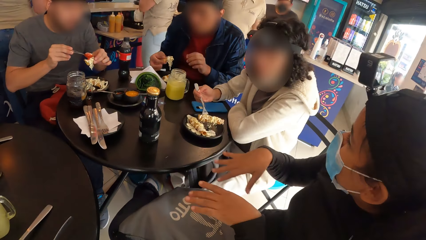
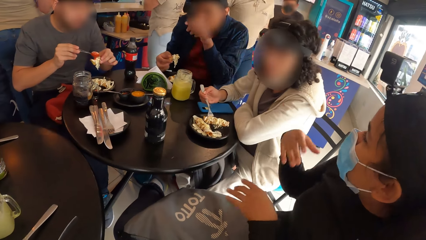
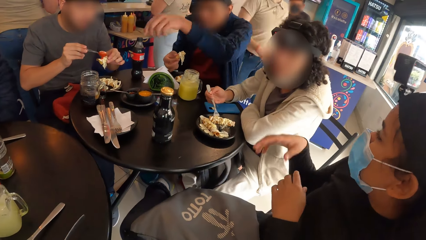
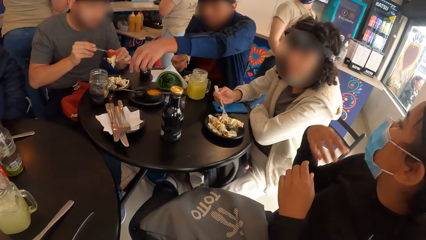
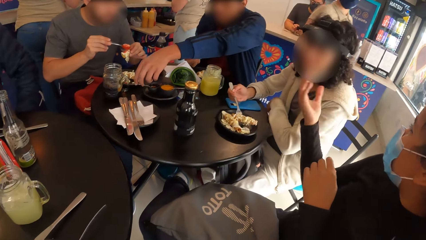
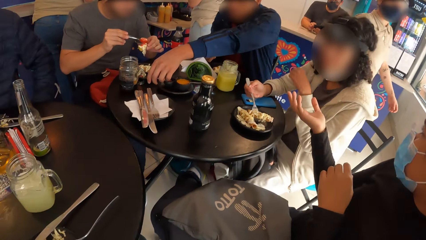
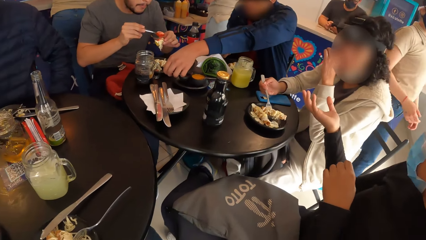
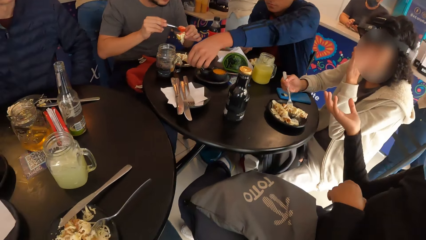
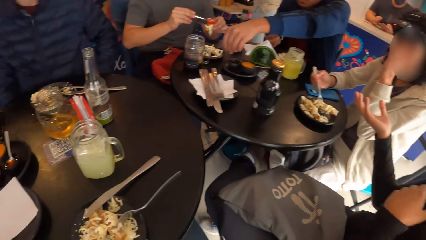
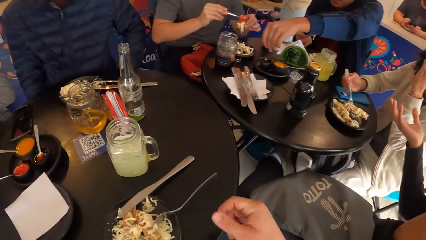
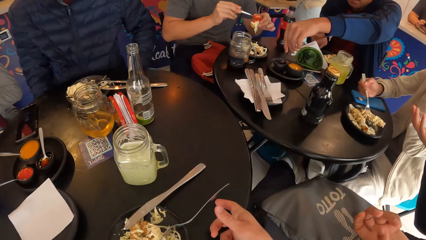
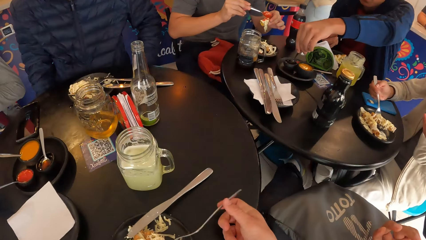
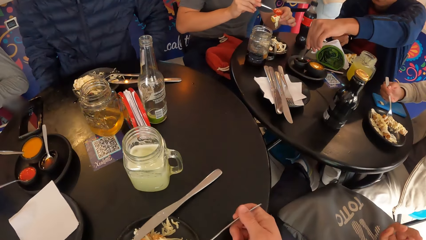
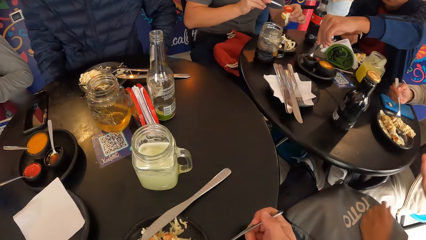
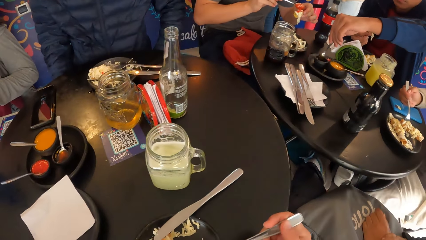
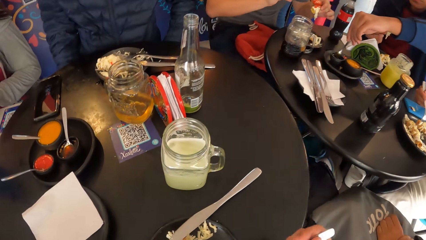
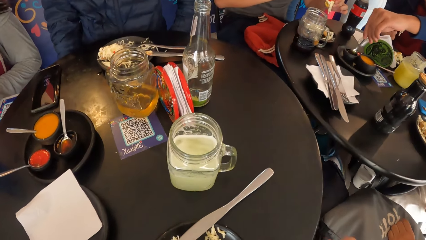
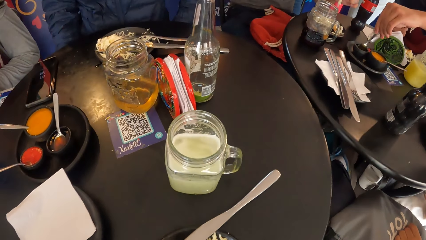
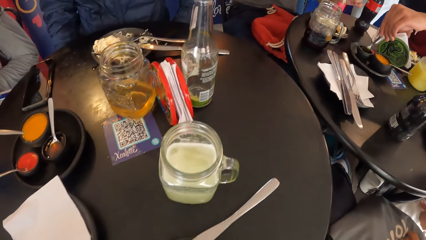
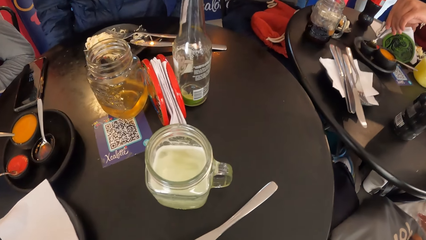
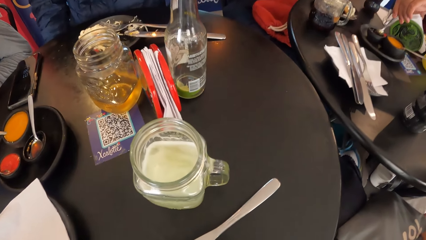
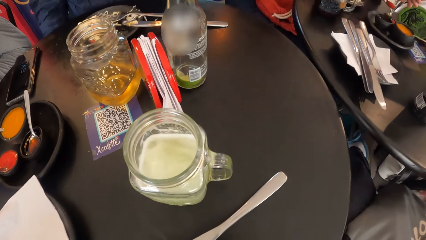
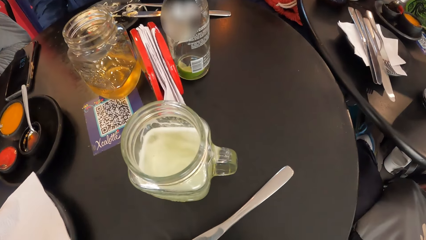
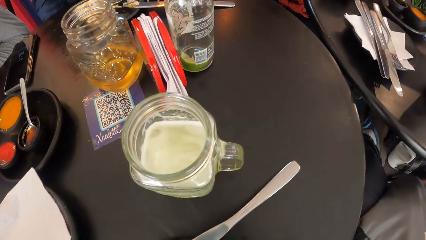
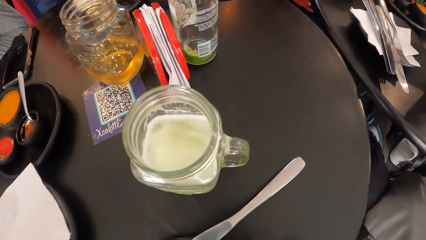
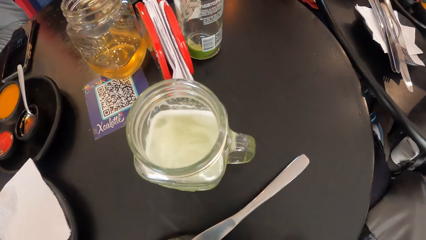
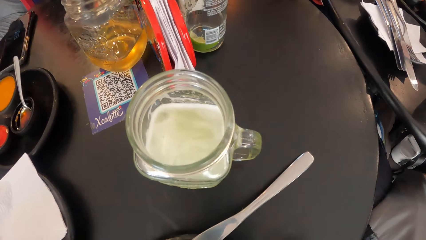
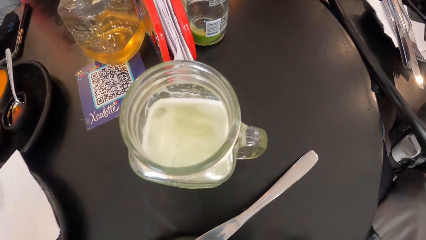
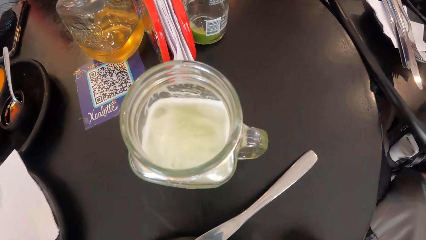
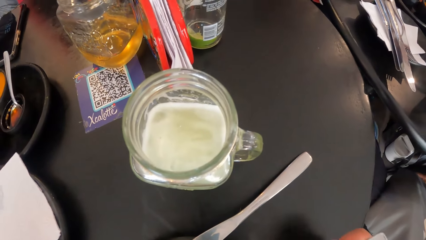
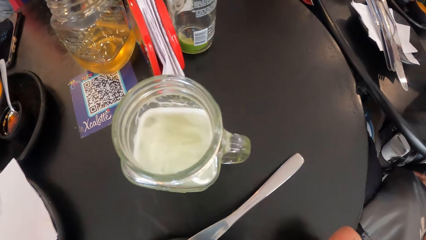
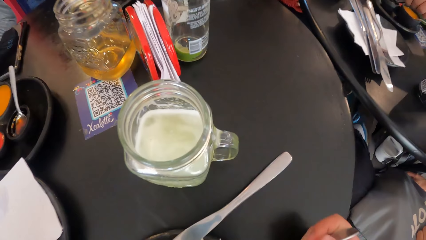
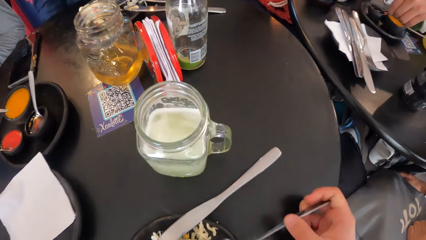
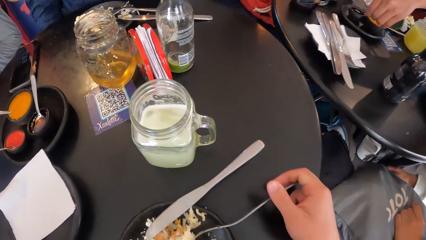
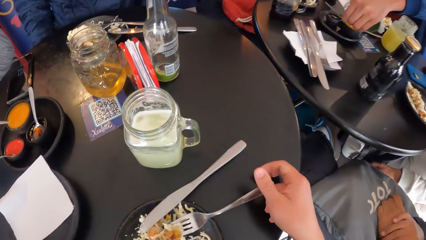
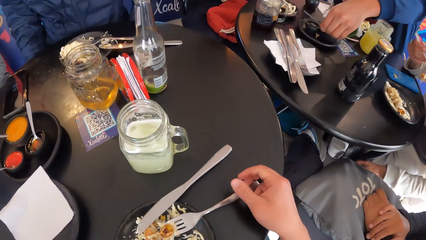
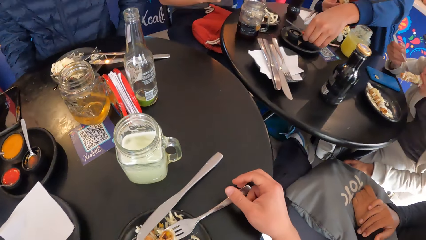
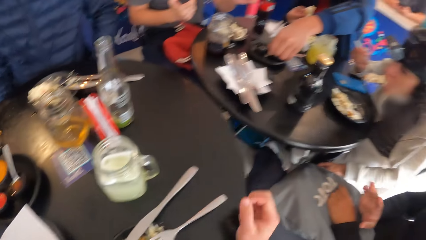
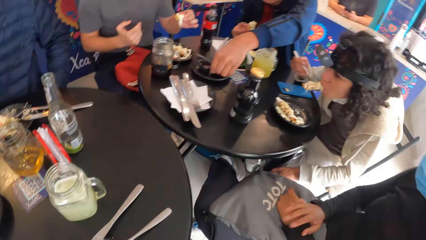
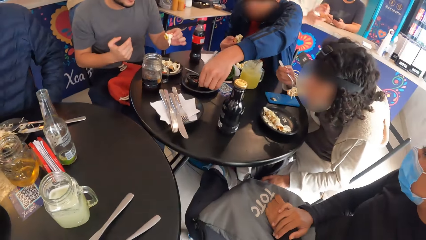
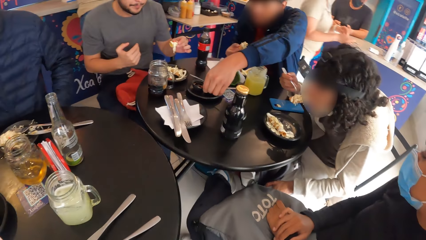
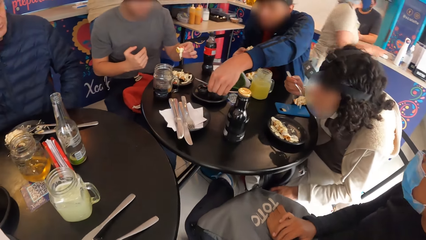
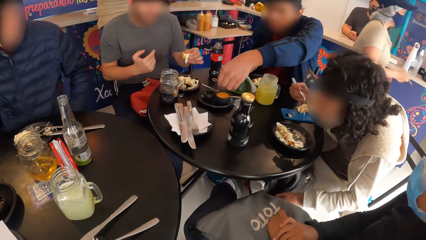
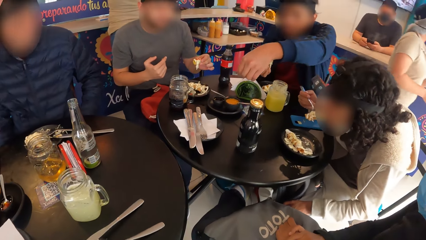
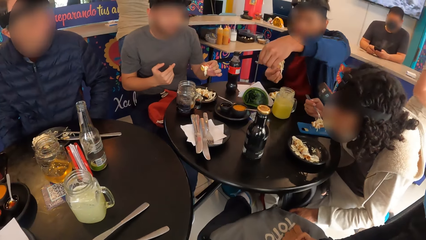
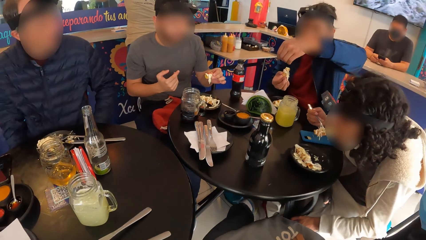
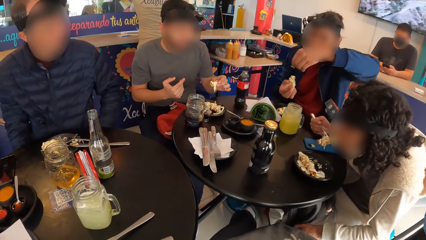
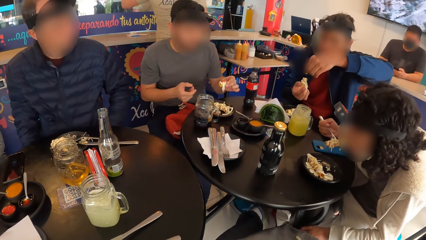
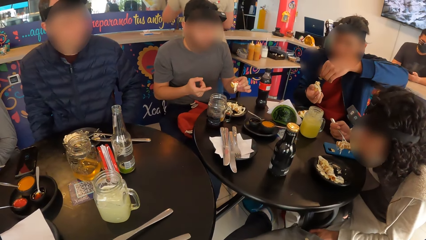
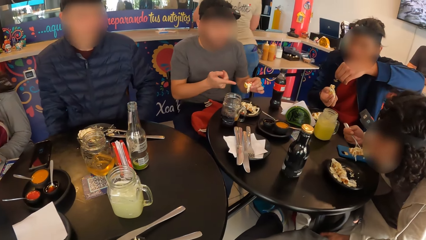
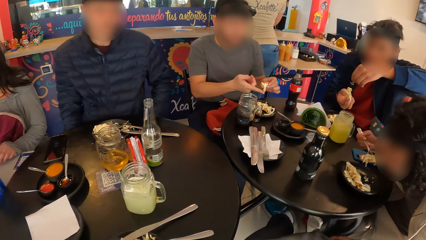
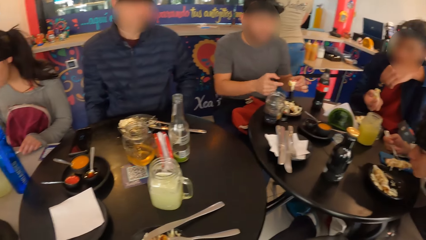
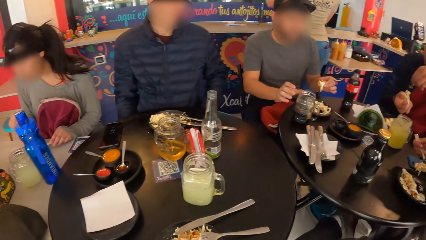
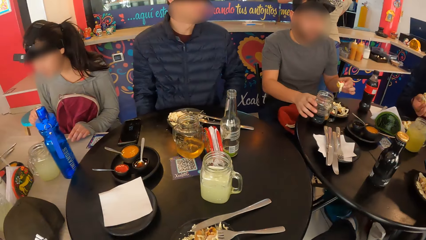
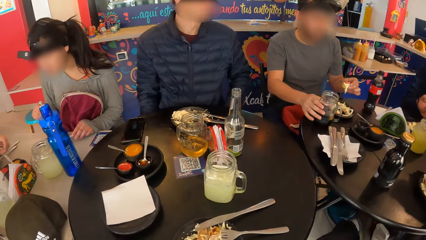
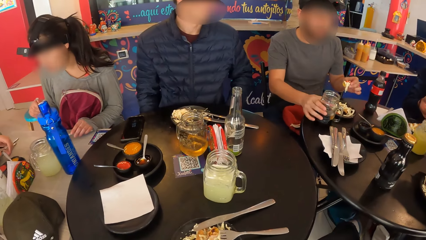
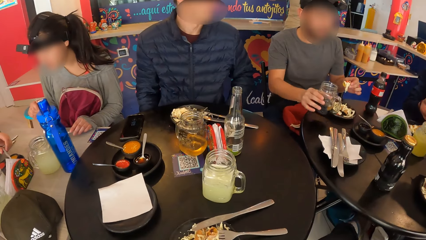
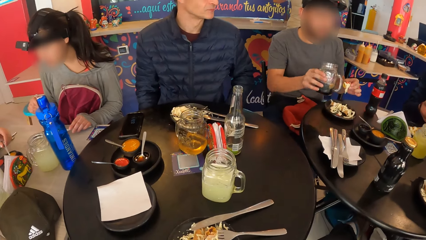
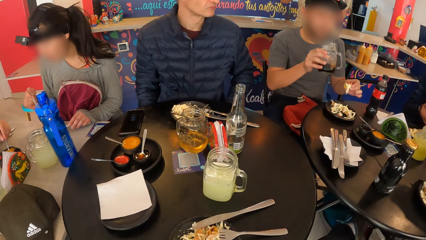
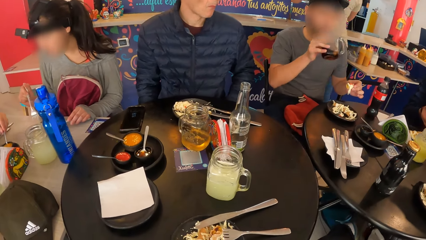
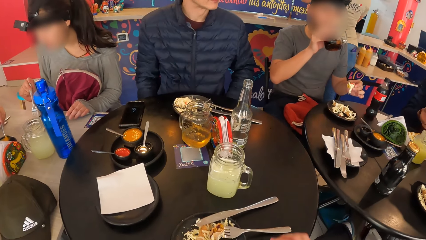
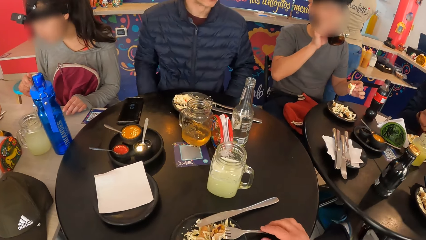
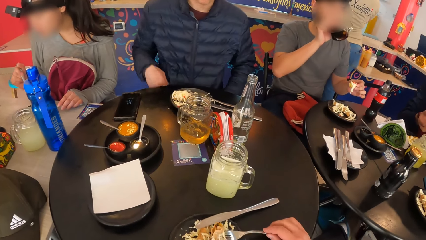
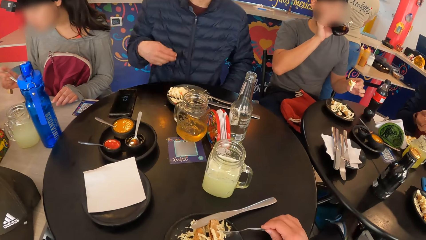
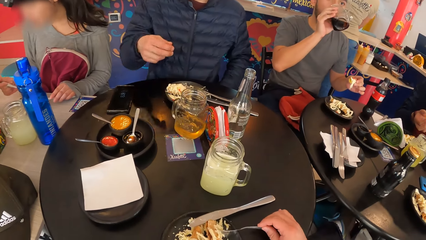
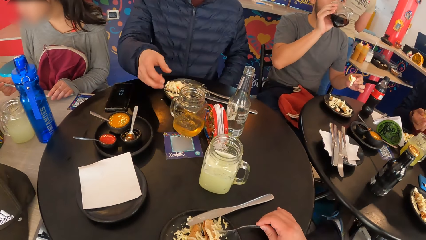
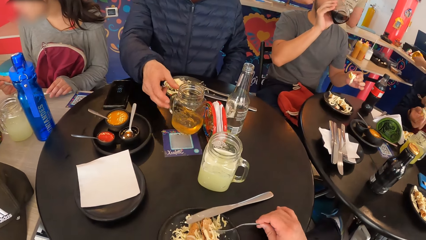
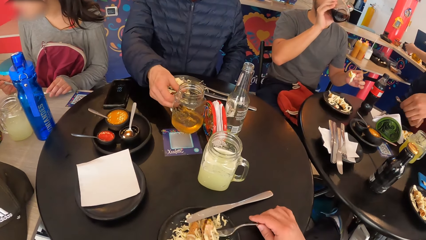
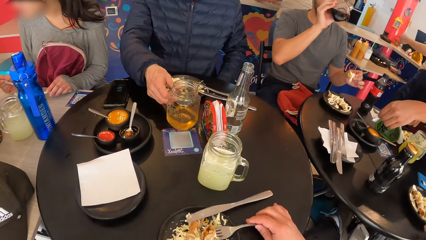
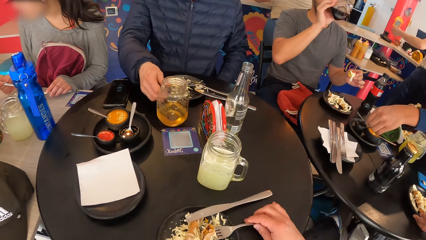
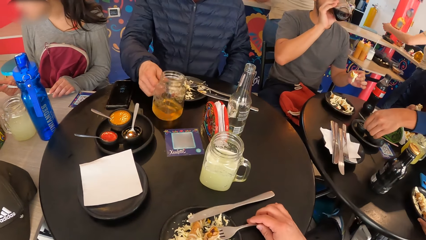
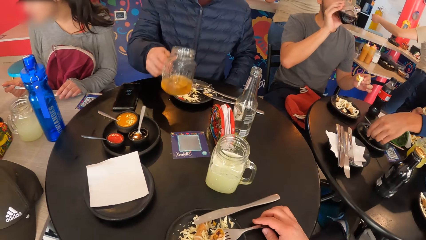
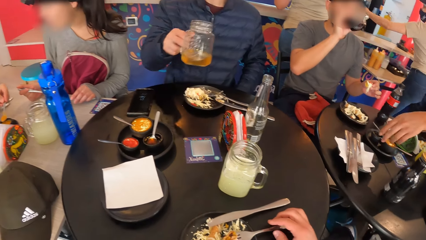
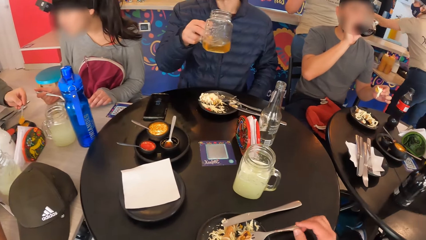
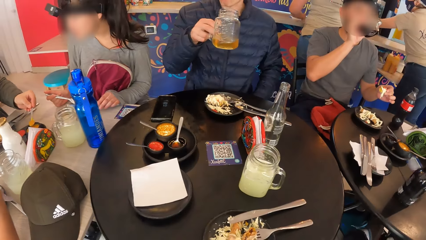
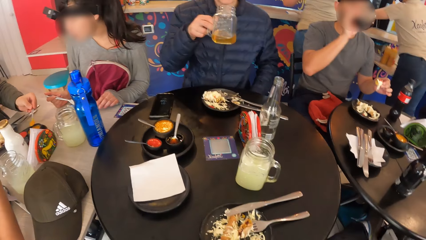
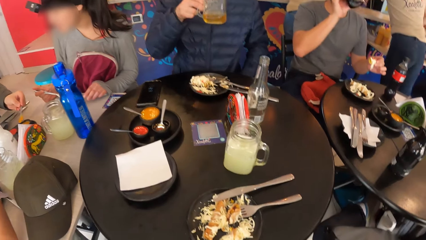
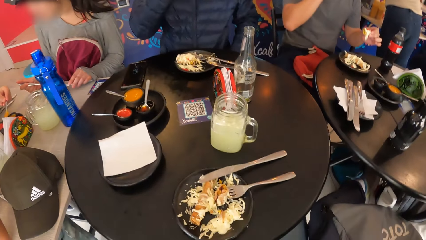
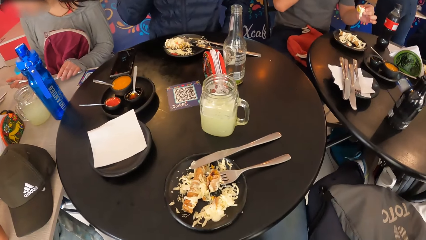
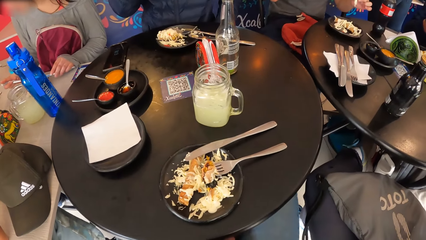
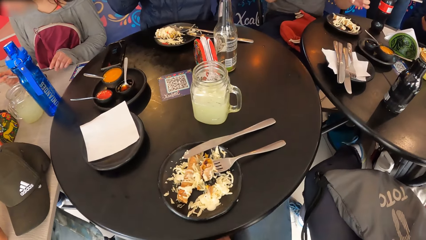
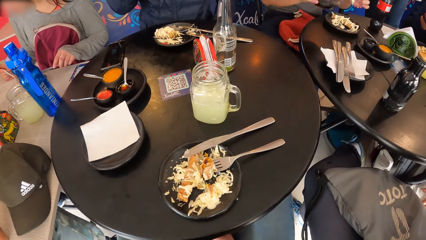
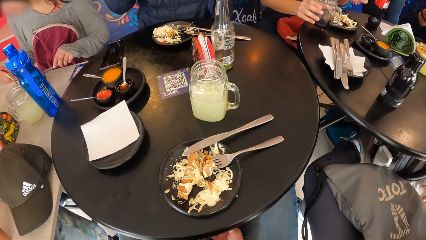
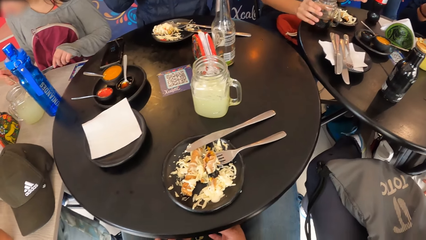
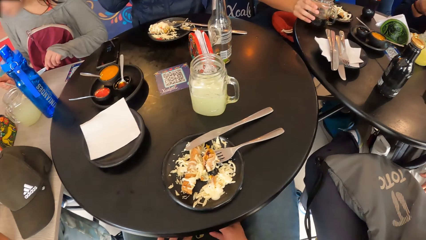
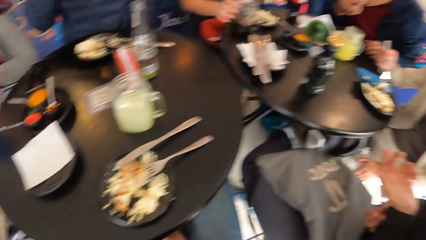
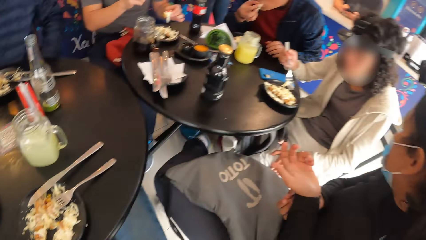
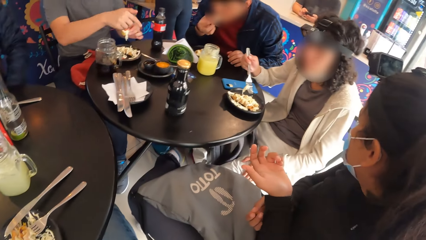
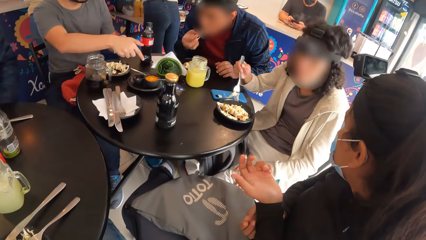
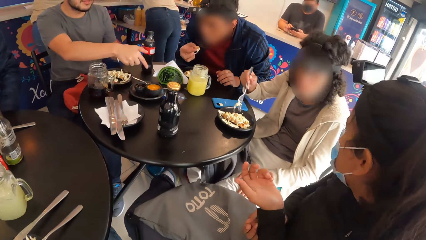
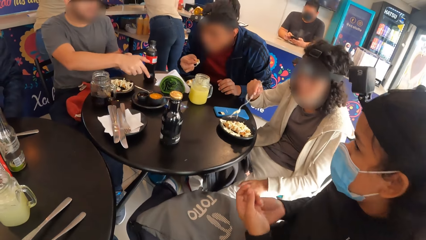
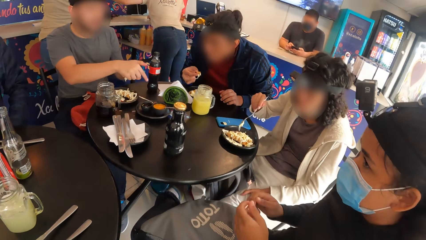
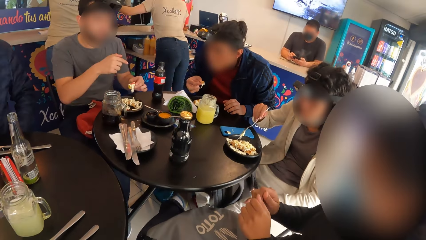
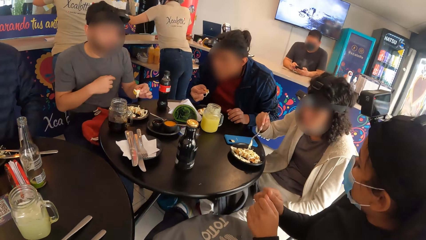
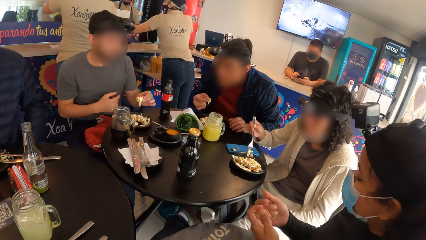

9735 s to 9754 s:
A man picks a spoon on the table with his left hand. The camera wearer looks around. The man serves sauce from a bowl on the table with the spoon in his left hand. The camera wearer picks a fork from the table with her right hand. She eats salad from the plate on the table with the fork in her right hand. She bites food. The man serves sauce from the bowl on the table with the spoon in his left hand. The man puts sauce on a piece of chicken in his right hand with the spoon in his right hand. A woman eats salad from the plate on the table with a fork in her right hand. Another man picks a cup from the table with his right hand and drinks soda from the cup with his right hand. The camera wearer looks around. A third man picks a cup from the table with his right hand. The first man drops the spoon on the plate on the table with his left hand. The camera wearer holds a fork. The third man drinks soda from the cup with his right hand. The camera wearer releases the fork. The second man drops the cup on the table with his right hand.
